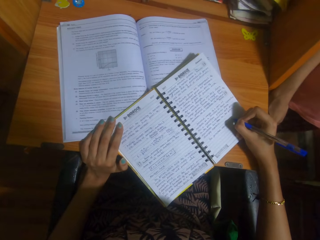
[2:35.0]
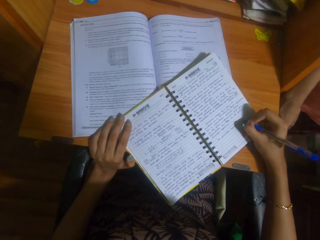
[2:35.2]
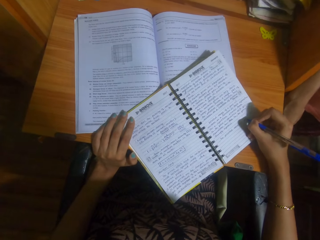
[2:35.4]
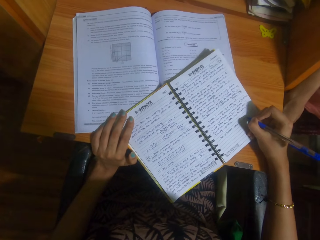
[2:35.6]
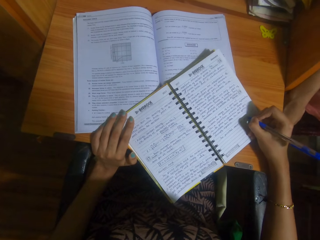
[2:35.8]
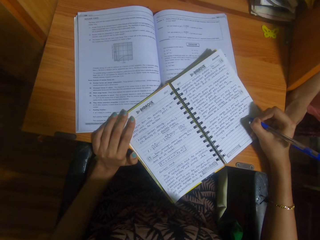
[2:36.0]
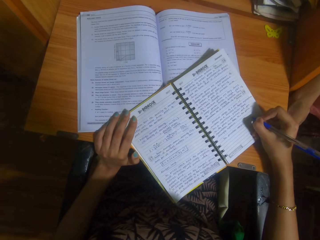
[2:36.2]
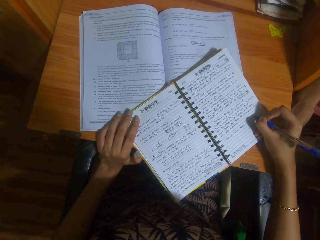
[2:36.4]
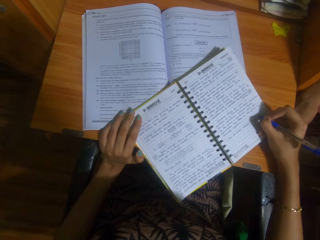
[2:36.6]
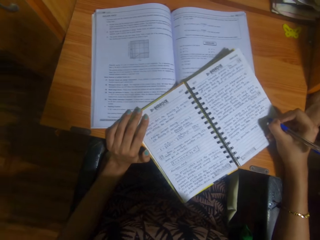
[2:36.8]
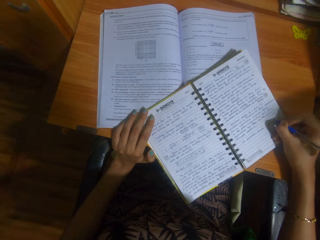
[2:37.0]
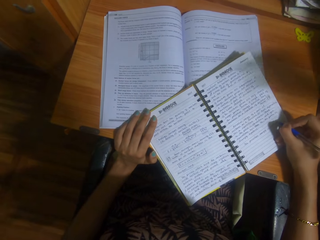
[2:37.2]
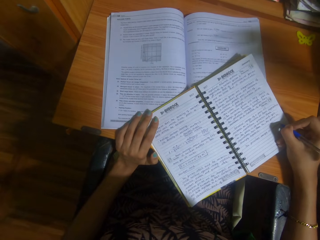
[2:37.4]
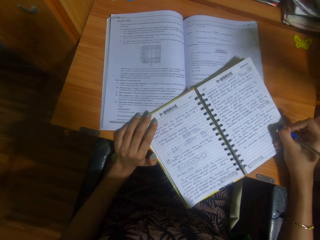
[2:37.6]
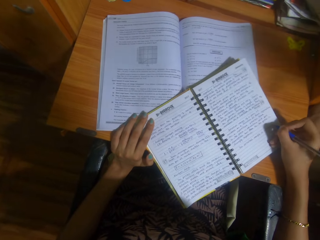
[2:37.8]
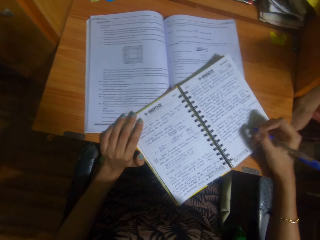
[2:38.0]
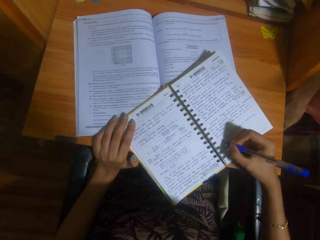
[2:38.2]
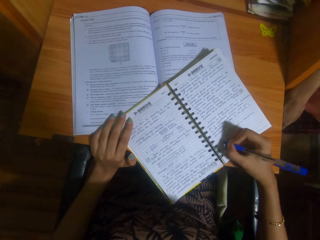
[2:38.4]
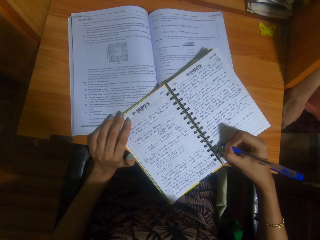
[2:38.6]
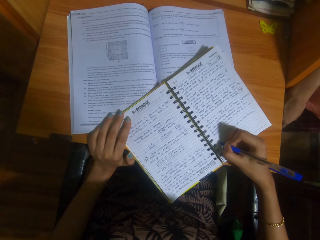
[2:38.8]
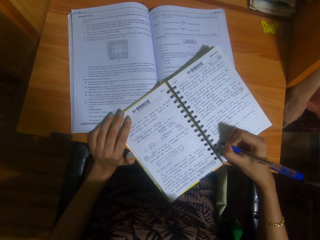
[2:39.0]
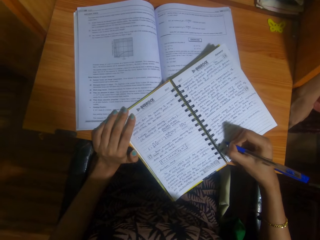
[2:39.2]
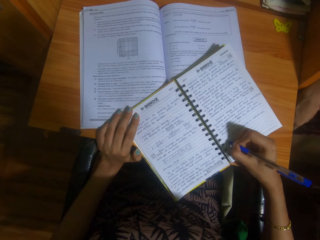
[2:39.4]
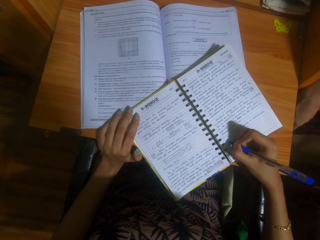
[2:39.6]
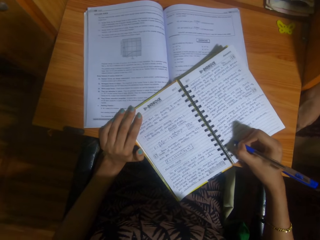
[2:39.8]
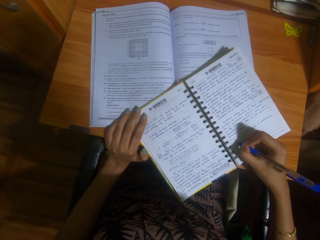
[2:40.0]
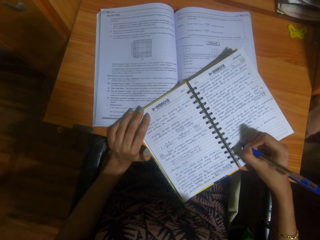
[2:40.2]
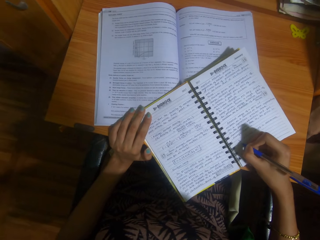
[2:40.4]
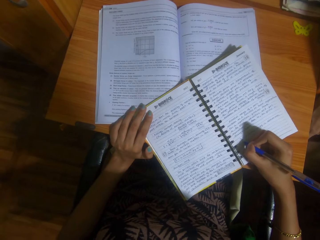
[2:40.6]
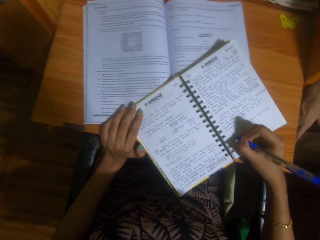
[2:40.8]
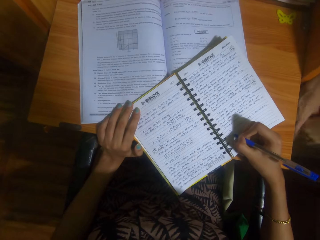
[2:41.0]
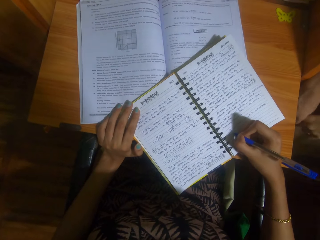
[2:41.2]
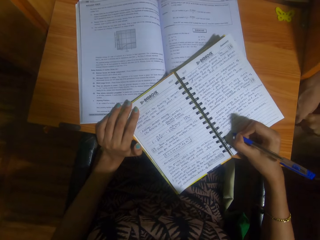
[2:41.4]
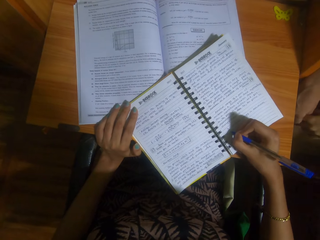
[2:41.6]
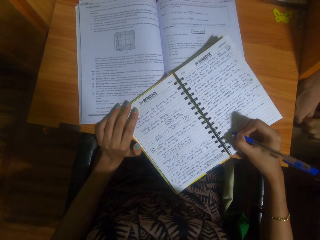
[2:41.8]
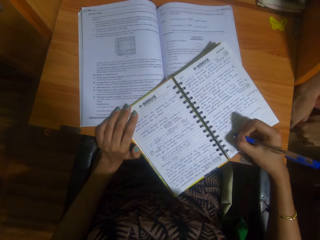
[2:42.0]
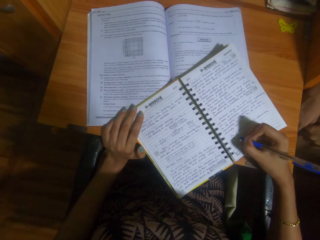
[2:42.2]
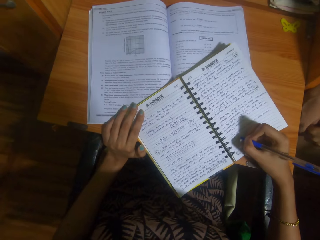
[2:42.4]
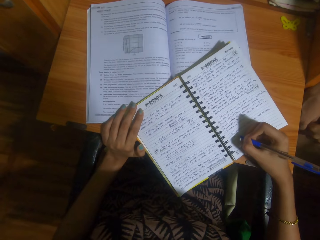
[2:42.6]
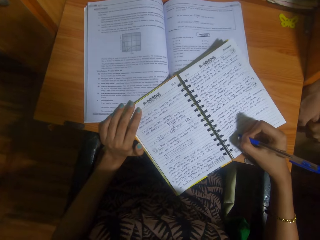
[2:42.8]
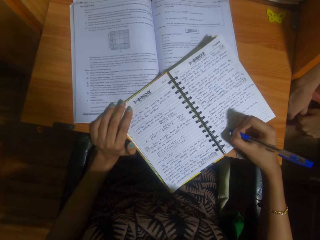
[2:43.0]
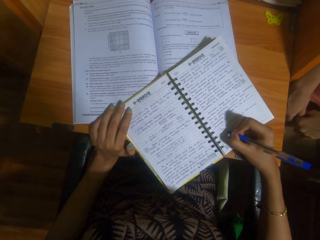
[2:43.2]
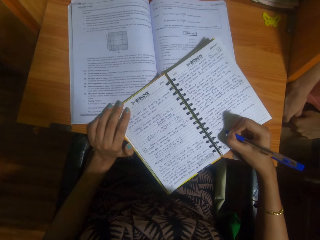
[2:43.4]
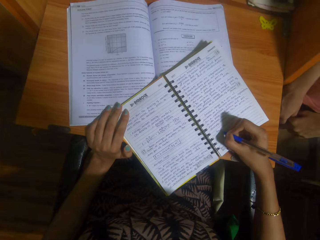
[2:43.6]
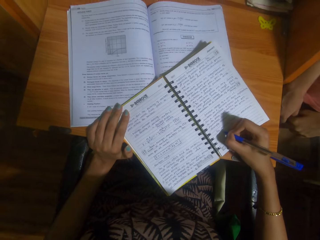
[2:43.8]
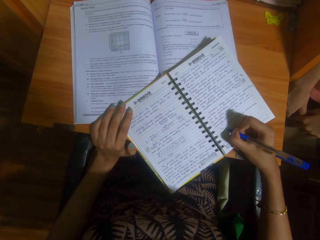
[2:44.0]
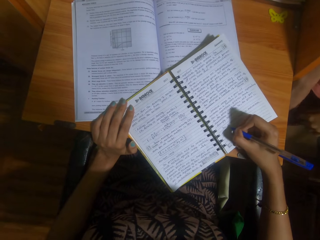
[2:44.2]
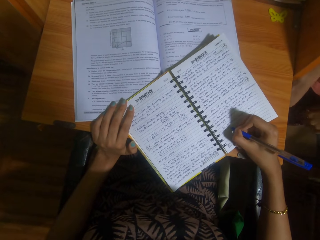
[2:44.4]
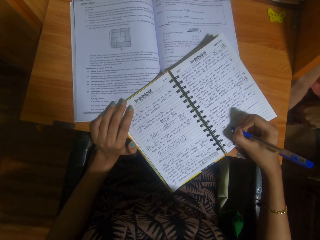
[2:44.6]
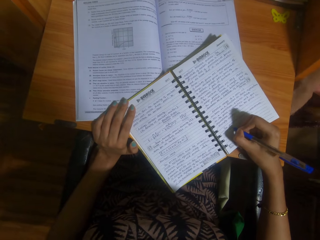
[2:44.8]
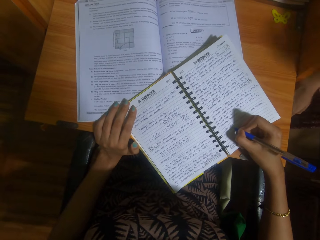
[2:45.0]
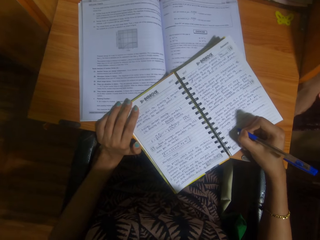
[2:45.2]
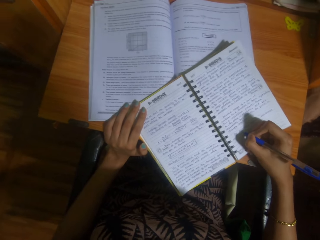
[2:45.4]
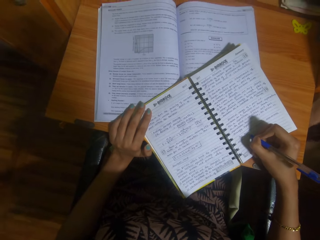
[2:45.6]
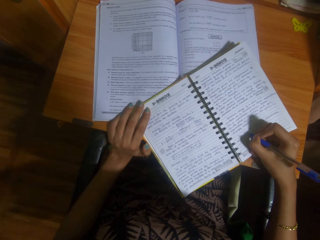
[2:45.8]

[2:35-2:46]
A woman talks to the camera wearer. The camera wearer talks to the woman. The woman talks to the camera wearer. The camera wearer talks to the woman.

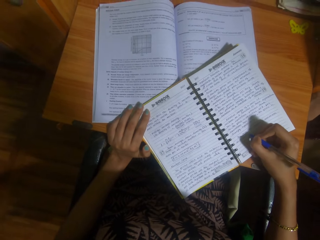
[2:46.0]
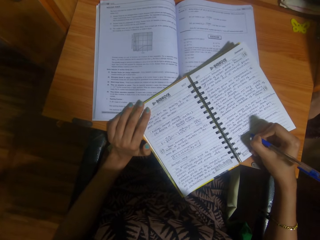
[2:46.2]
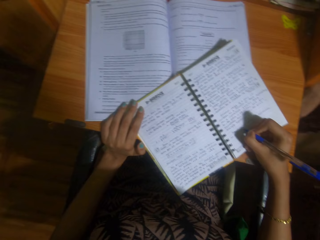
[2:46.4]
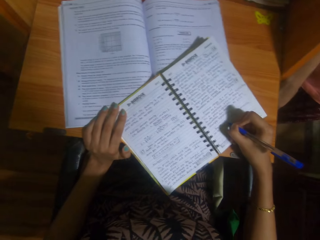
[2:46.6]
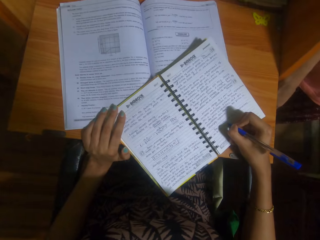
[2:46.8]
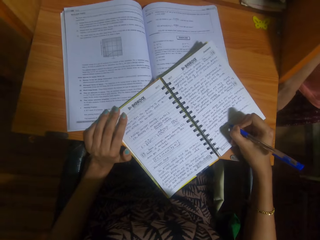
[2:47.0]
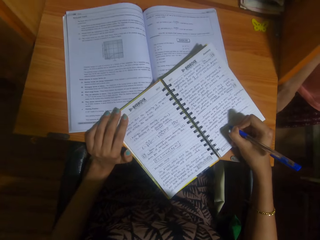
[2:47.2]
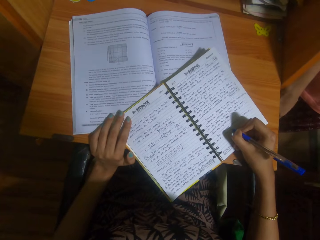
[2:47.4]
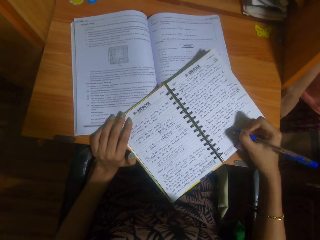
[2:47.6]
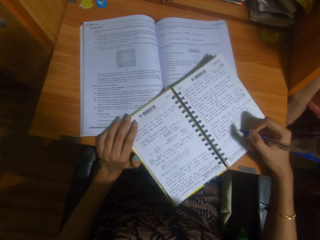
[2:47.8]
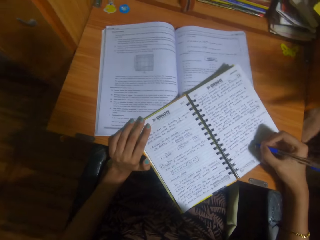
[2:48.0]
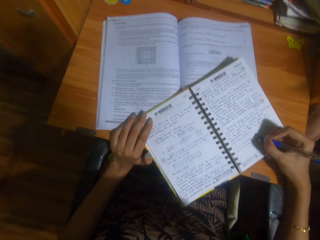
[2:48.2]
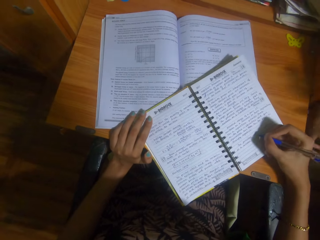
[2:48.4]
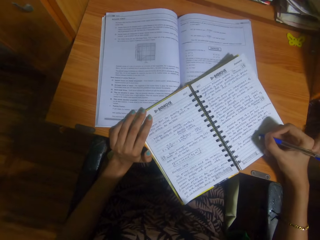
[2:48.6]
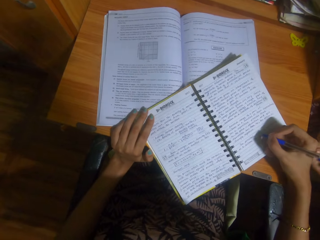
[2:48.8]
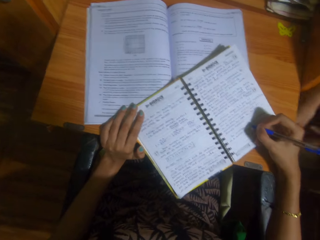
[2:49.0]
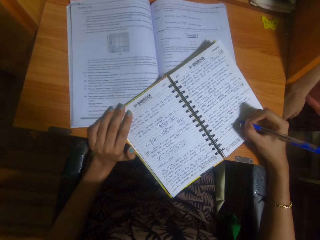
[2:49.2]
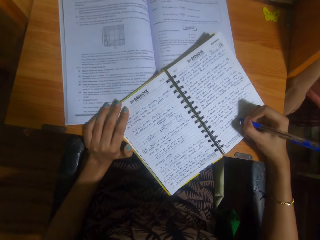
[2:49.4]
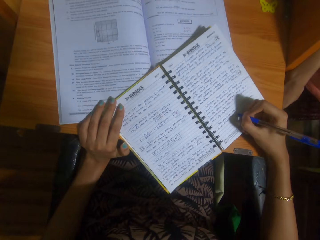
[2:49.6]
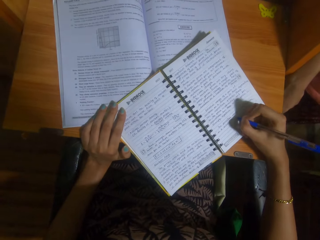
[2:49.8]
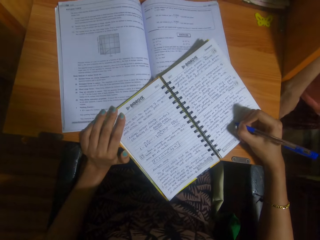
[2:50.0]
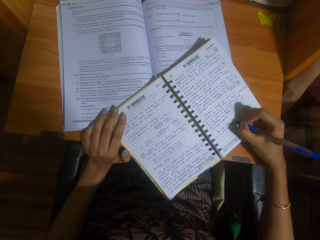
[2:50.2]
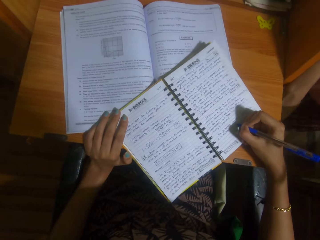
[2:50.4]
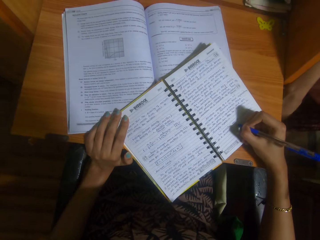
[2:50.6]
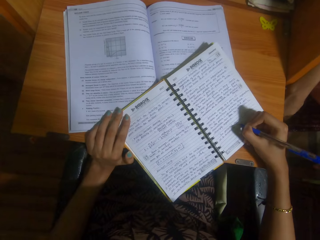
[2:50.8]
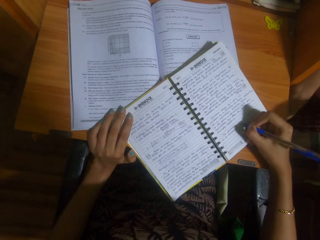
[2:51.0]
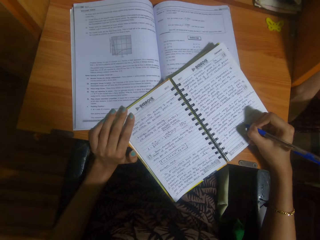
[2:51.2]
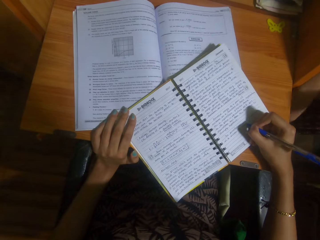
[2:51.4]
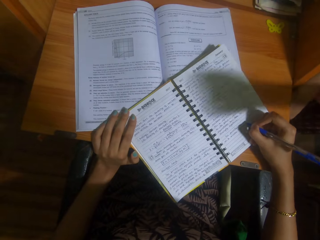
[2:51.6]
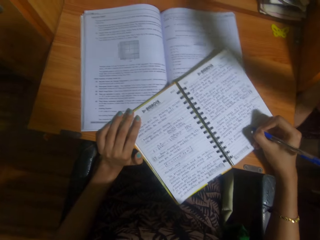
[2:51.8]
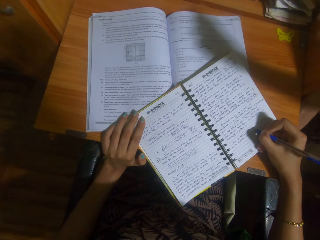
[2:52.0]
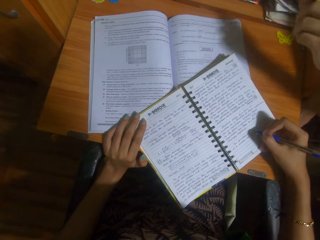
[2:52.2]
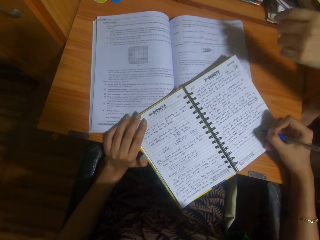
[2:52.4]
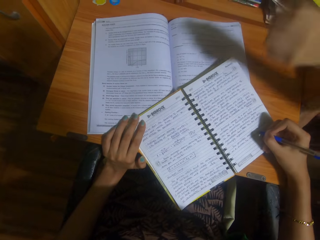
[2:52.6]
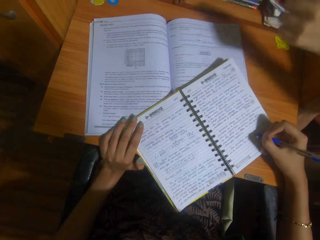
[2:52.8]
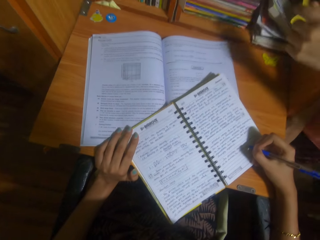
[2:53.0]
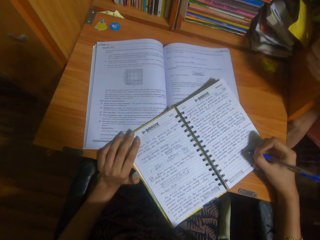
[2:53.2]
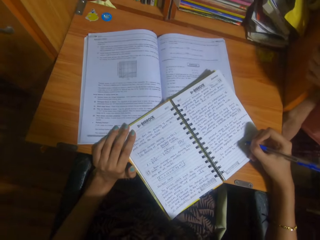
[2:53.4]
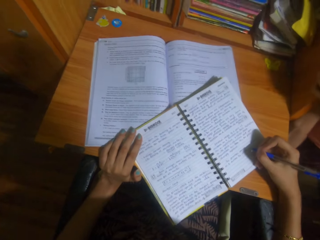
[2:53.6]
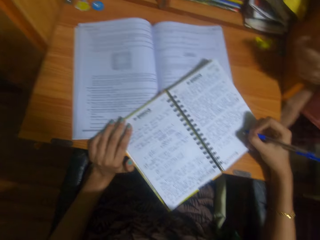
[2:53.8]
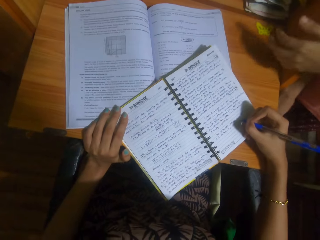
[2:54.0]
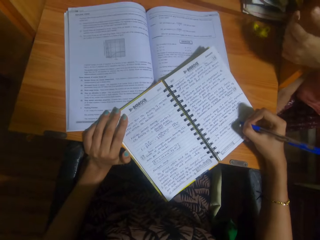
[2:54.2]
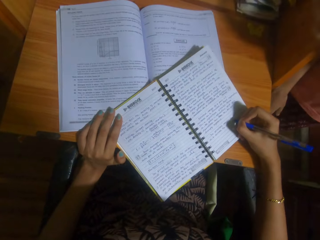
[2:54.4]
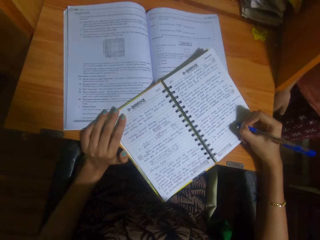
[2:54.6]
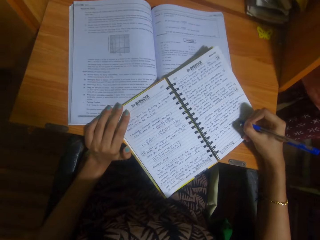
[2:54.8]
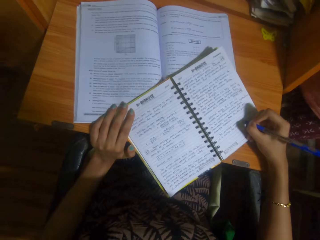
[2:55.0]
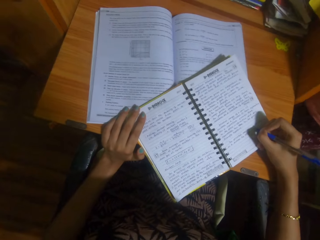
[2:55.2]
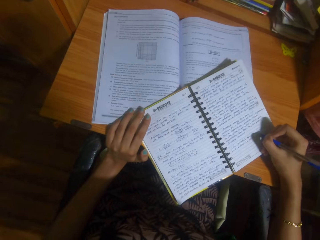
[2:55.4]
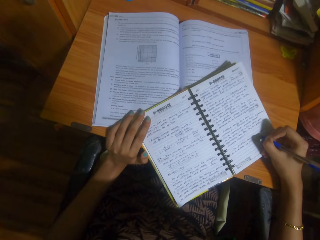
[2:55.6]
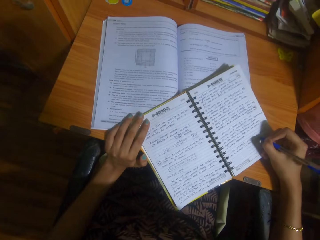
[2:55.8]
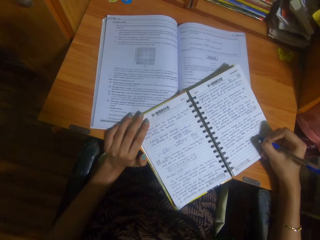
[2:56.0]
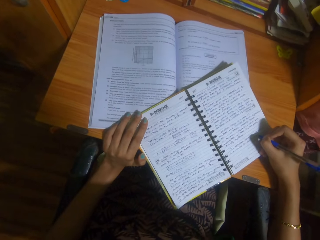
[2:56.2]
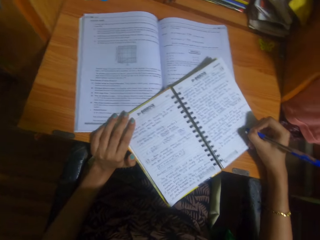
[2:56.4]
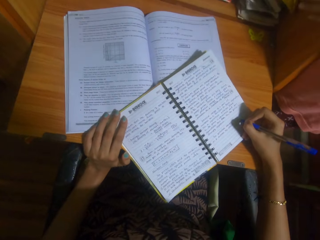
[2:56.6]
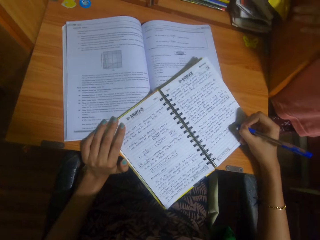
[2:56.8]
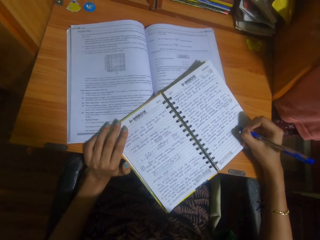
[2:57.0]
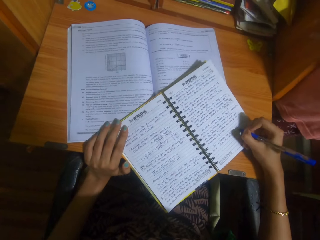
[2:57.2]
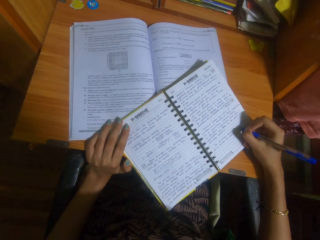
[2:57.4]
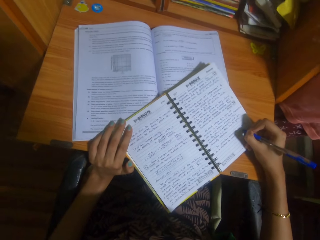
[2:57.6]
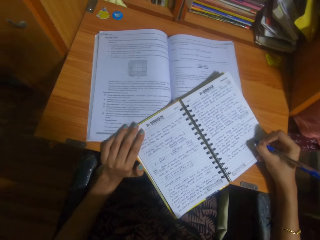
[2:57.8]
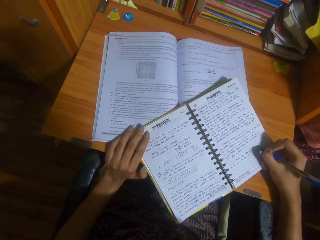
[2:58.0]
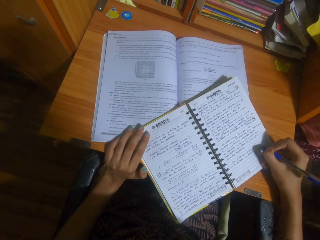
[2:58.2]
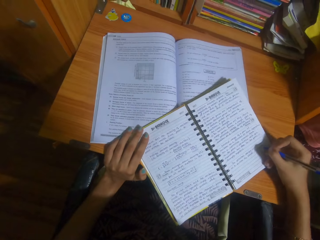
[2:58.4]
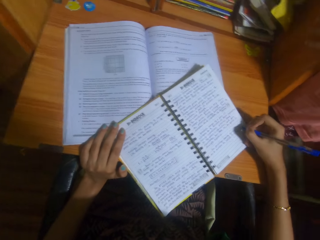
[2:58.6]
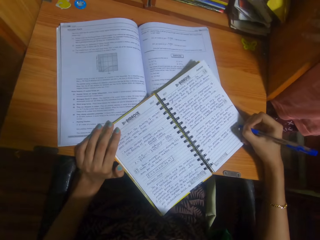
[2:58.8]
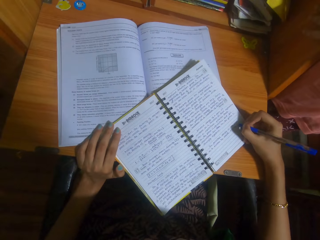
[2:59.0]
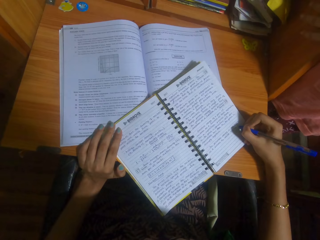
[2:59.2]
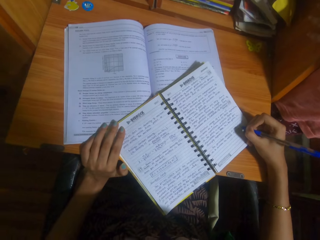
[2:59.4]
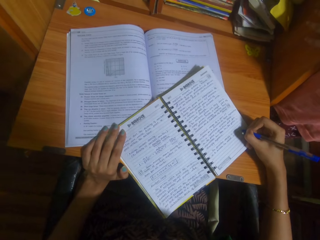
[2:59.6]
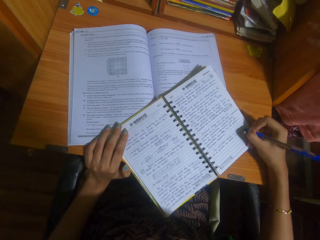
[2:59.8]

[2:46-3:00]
The camera wearer laughs. A woman talks to the camera wearer. The woman gestures out. The camera wearer talks to the woman.
